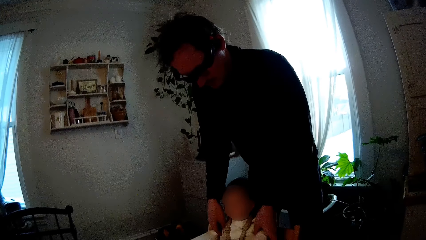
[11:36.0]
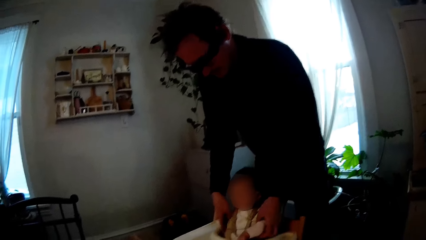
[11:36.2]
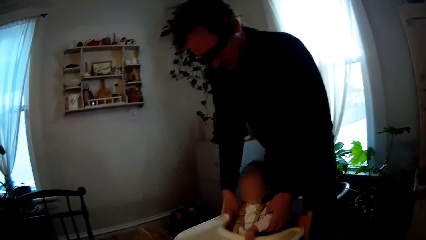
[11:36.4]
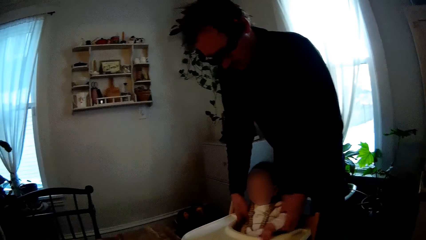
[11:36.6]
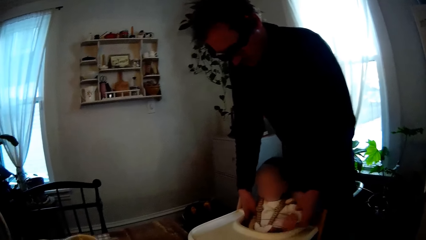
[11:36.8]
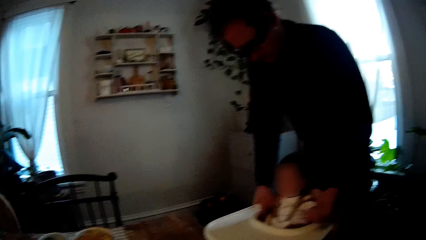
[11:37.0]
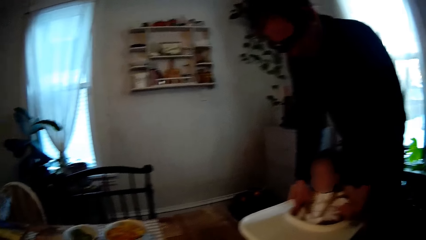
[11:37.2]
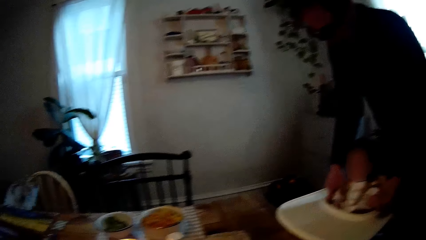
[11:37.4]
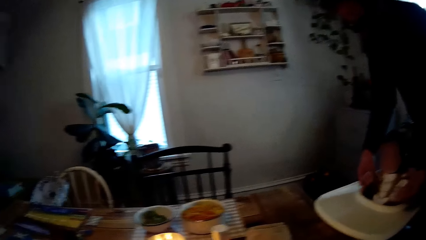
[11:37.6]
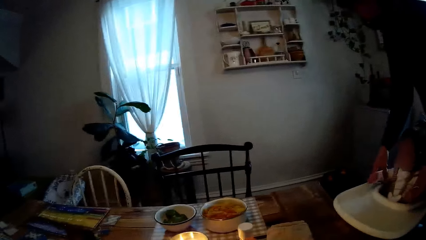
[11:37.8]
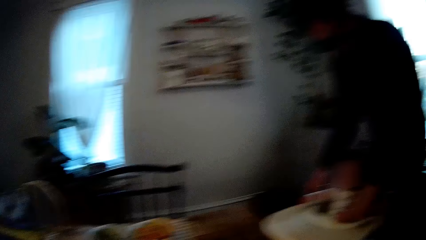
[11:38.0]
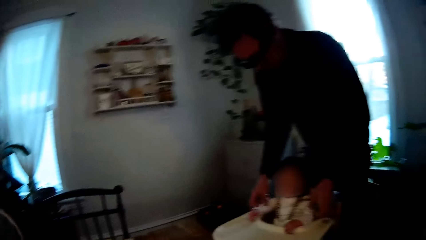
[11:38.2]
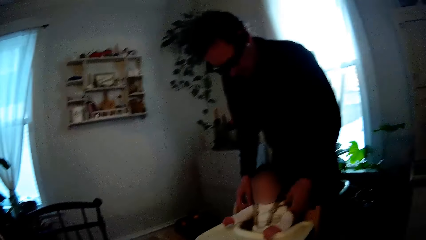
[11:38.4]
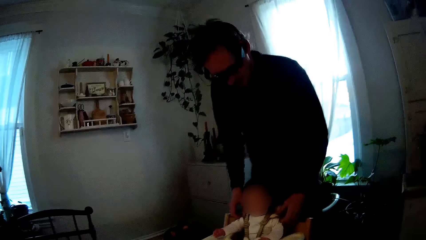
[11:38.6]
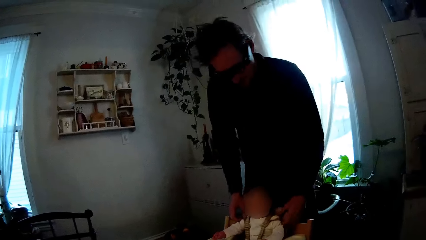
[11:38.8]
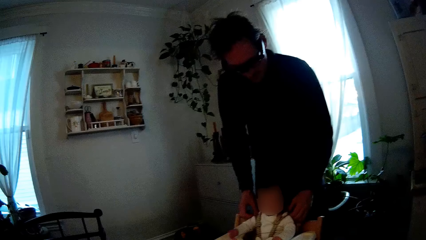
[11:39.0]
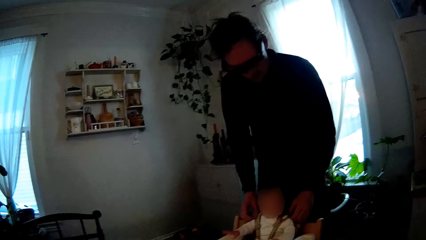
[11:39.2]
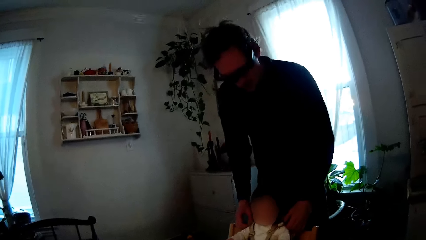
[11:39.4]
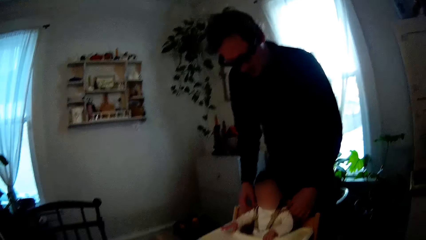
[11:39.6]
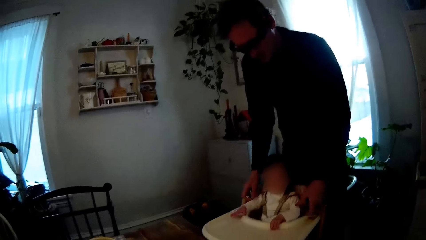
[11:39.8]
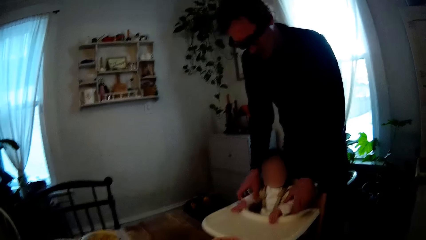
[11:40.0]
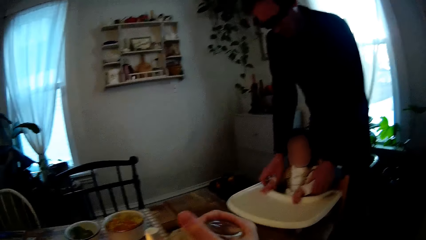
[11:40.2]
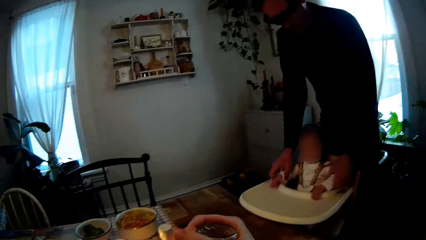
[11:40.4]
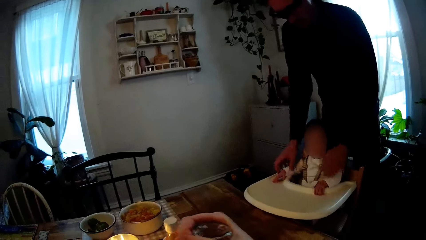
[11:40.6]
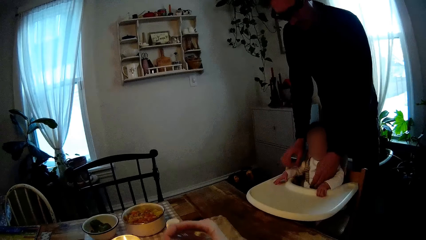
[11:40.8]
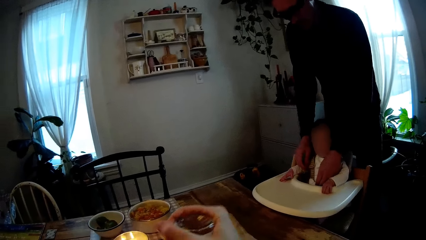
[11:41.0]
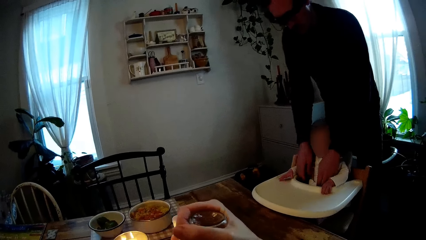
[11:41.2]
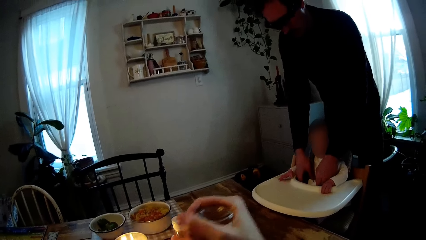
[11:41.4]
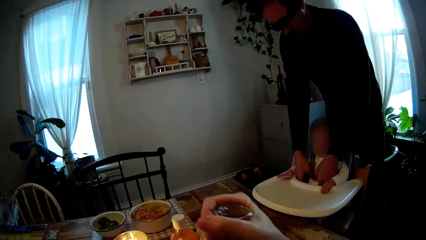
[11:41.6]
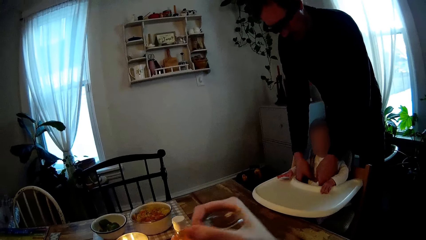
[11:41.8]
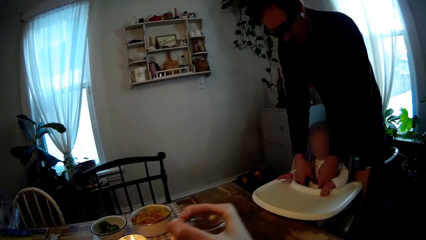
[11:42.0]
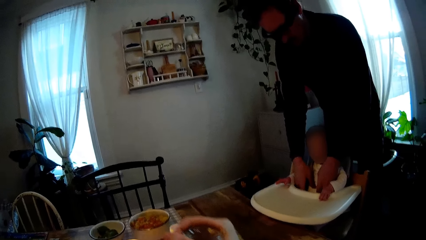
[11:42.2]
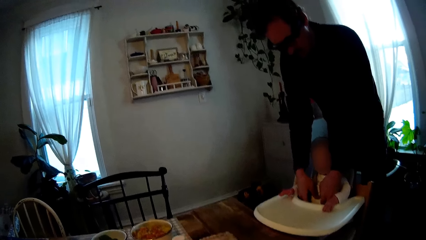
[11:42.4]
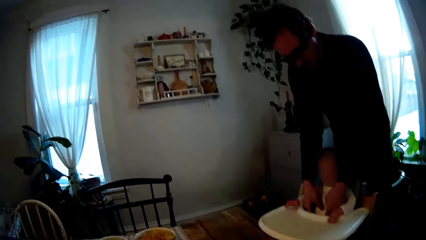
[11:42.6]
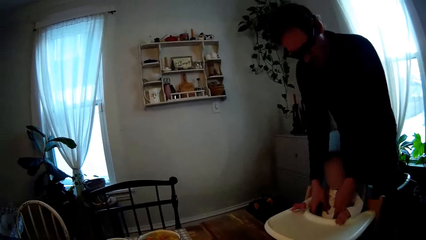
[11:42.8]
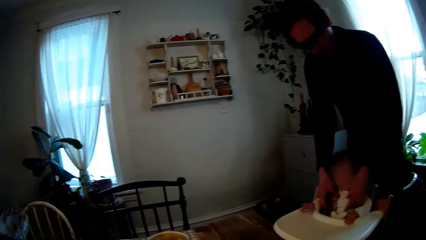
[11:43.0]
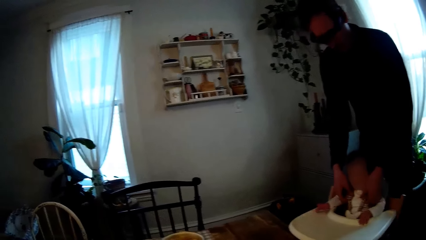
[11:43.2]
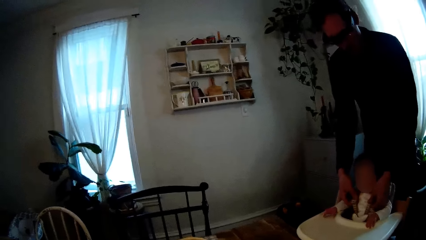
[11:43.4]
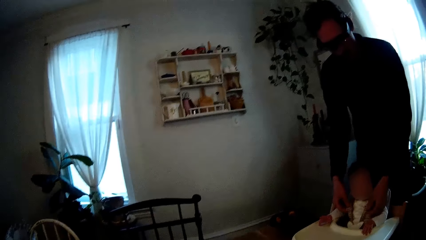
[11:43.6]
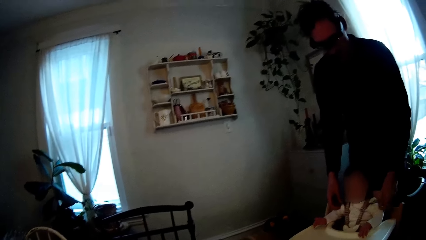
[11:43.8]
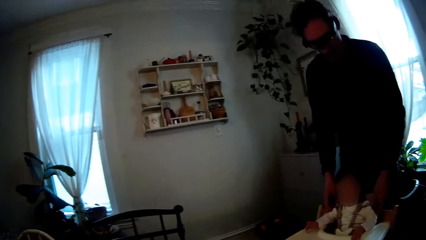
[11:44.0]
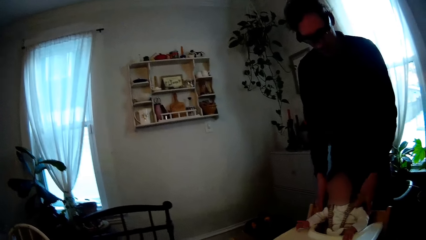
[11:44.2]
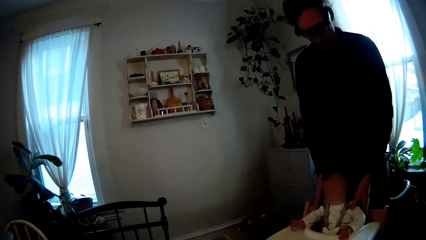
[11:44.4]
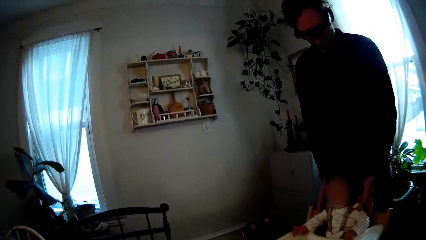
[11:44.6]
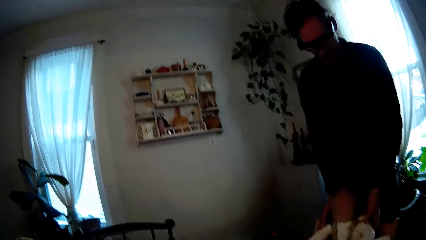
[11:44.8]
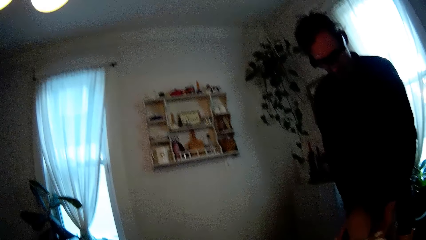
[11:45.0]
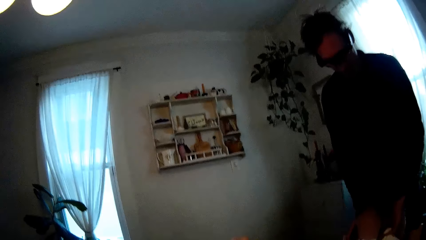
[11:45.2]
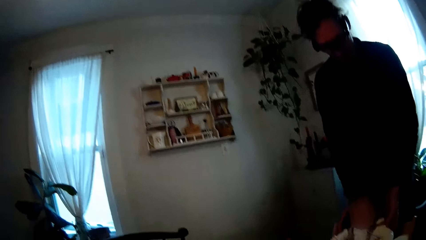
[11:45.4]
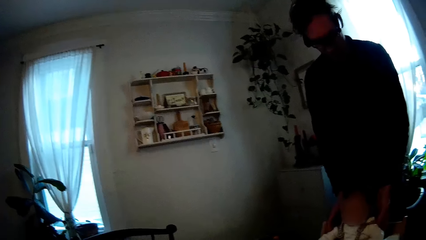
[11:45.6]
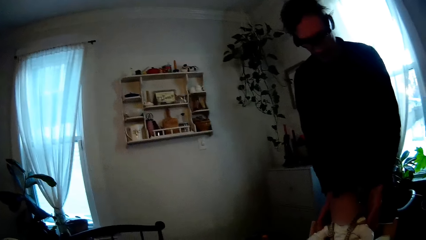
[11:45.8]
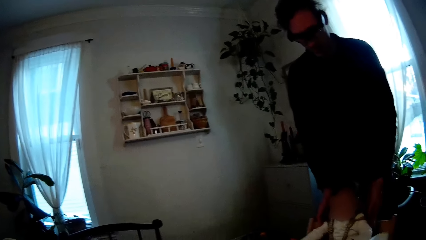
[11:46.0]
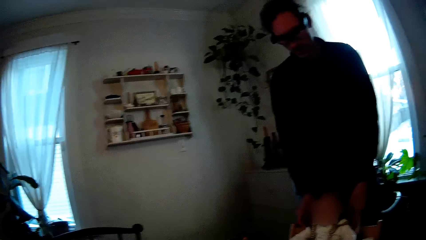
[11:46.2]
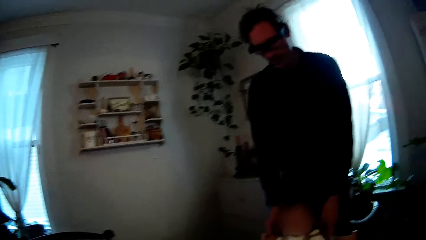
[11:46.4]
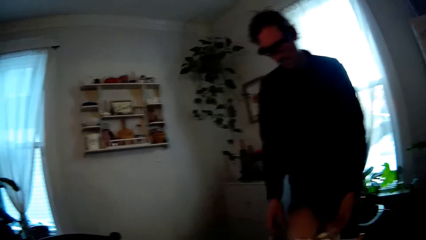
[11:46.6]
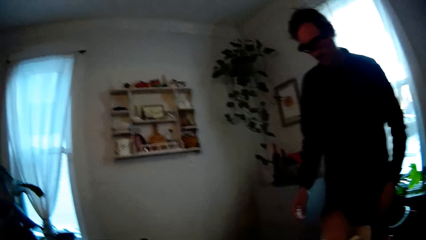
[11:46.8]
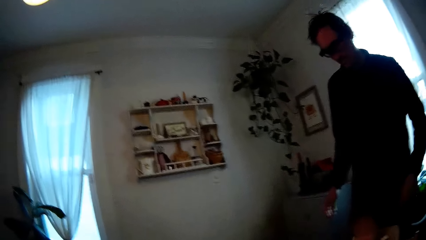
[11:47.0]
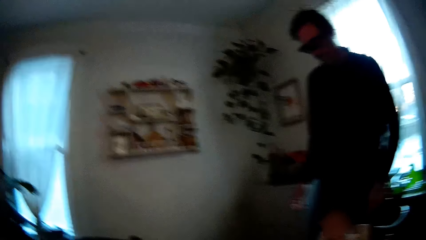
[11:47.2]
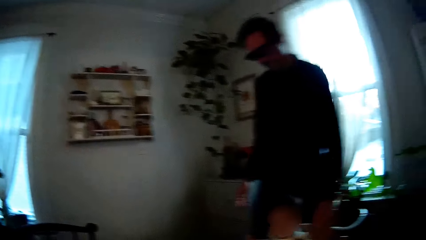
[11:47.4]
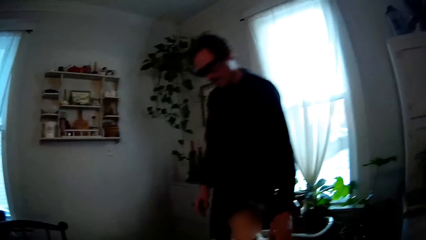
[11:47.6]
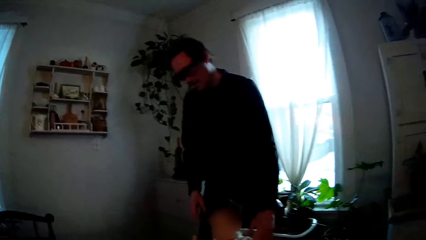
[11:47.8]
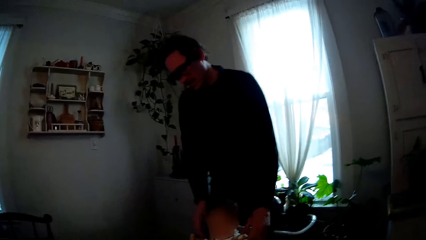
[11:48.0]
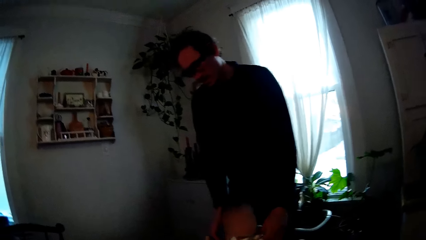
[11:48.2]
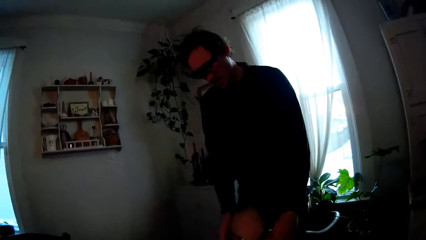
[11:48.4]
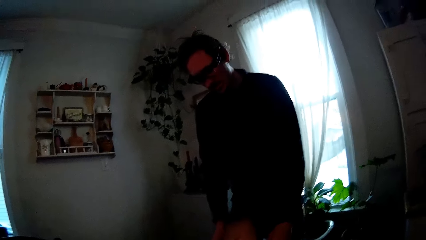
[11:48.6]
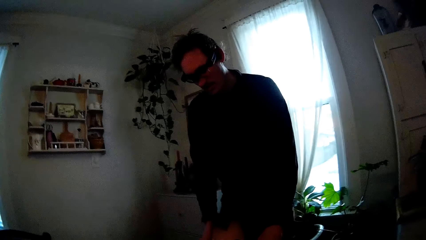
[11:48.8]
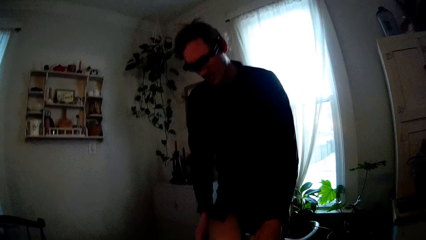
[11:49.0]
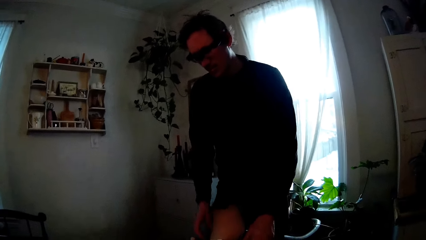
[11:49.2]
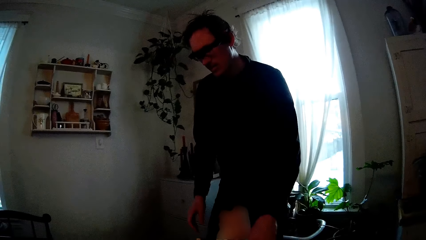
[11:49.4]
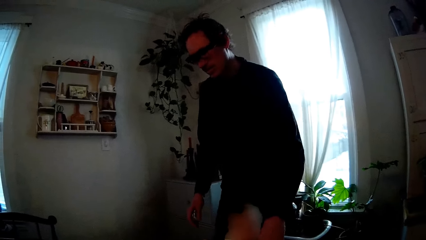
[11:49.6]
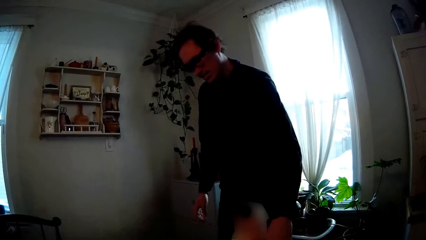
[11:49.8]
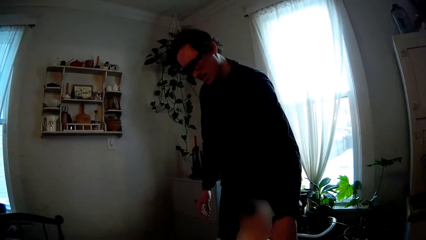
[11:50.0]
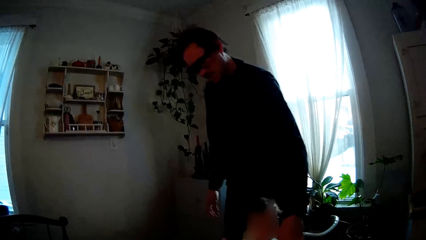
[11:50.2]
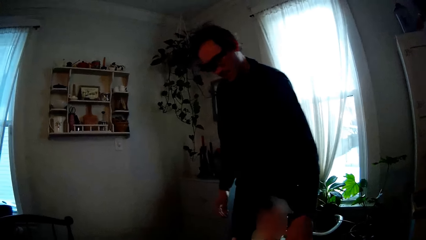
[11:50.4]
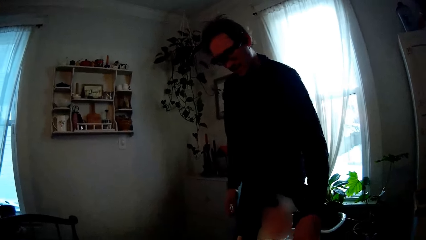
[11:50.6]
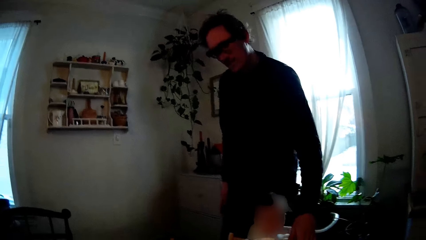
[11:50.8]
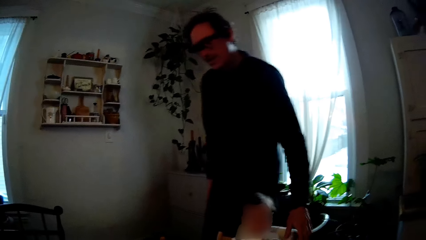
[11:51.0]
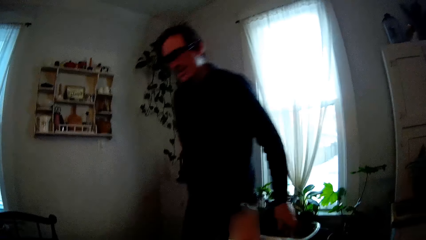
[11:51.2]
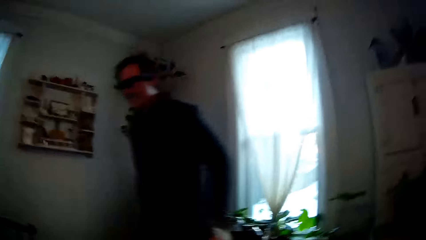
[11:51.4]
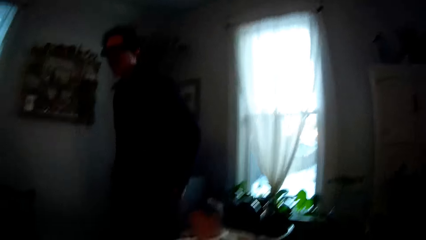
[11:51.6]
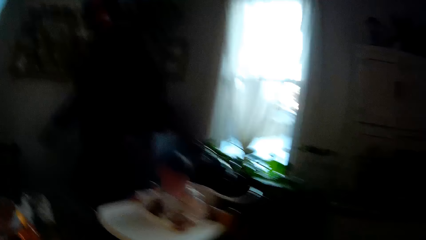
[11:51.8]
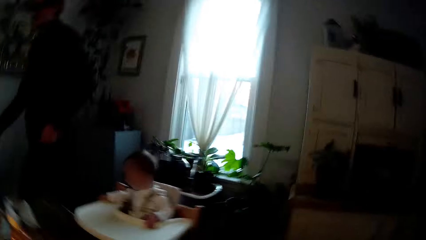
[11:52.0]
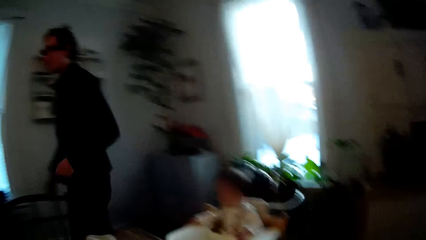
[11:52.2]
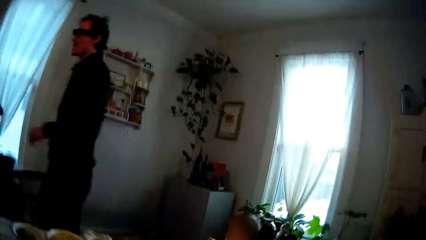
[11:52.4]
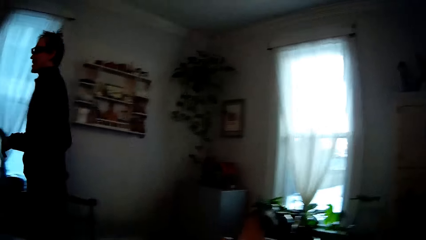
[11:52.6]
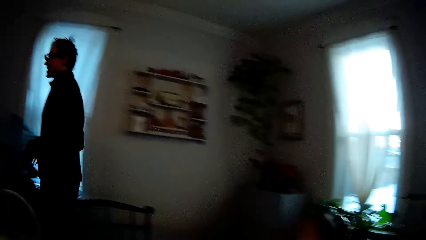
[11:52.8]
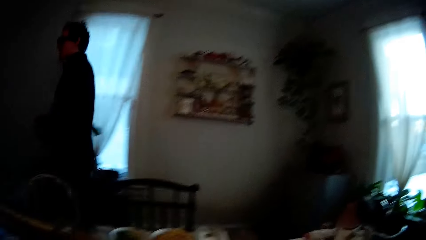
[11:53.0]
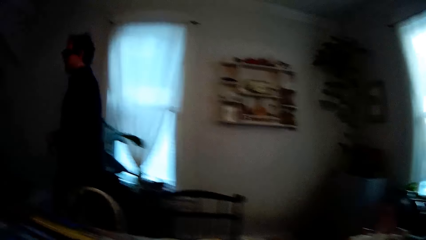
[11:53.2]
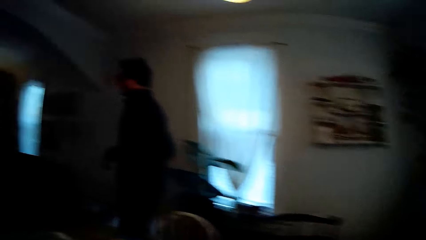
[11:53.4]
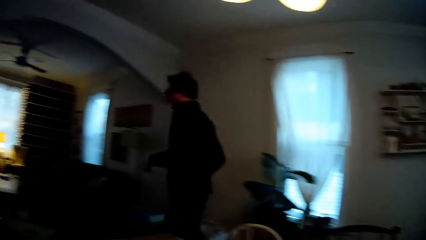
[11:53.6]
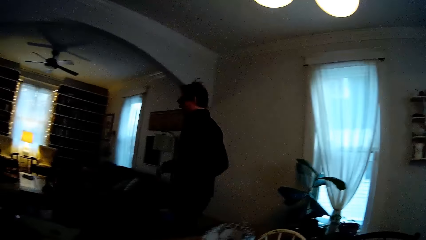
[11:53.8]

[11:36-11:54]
A man touches the cloth of a baby. He touches the cloth of the baby again. The camera wearer sprinkles pepper into a plate on a table from a bottle with her right hand. The man touches the cloth of the baby in the baby high chair with both hands. He touches the cloth of the baby repeatedly. He looks around the house.
